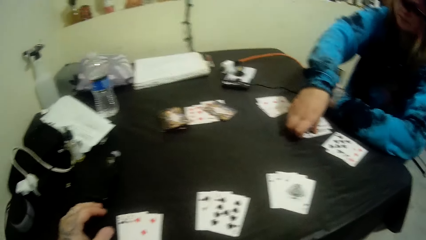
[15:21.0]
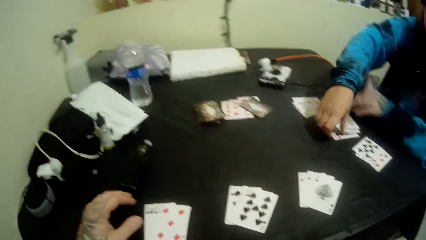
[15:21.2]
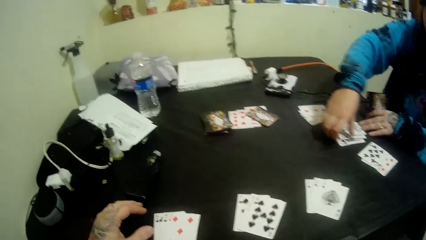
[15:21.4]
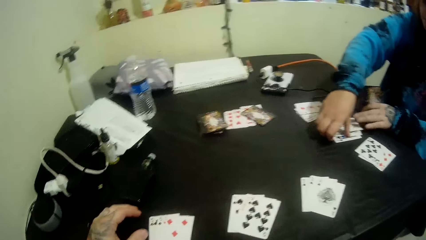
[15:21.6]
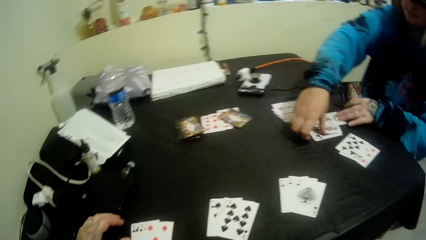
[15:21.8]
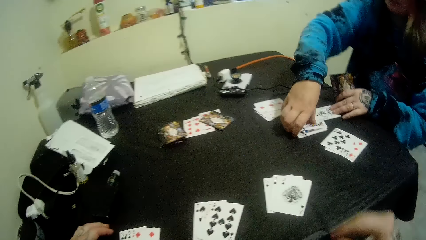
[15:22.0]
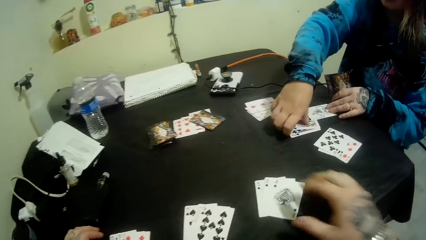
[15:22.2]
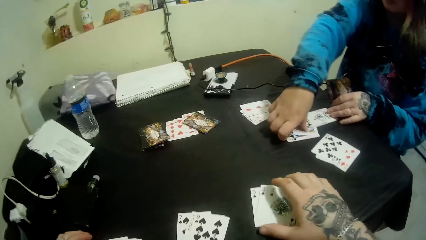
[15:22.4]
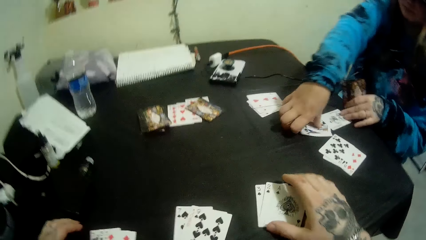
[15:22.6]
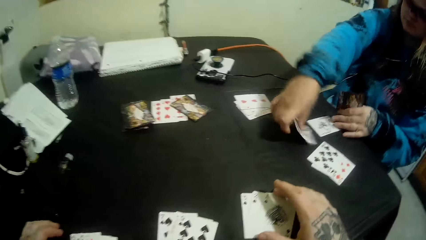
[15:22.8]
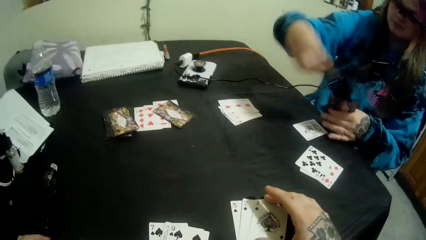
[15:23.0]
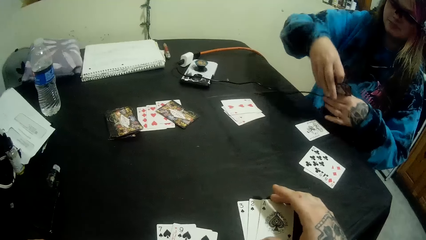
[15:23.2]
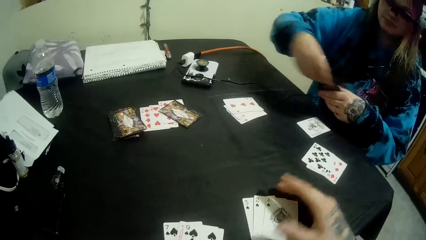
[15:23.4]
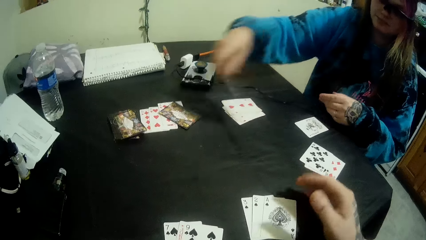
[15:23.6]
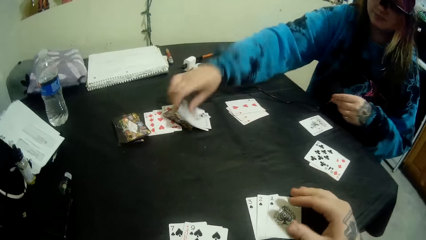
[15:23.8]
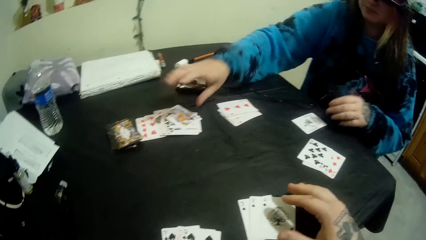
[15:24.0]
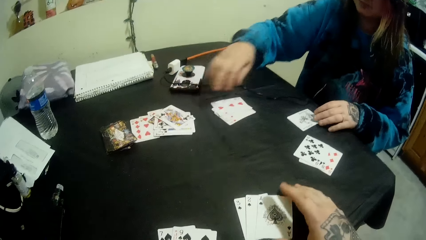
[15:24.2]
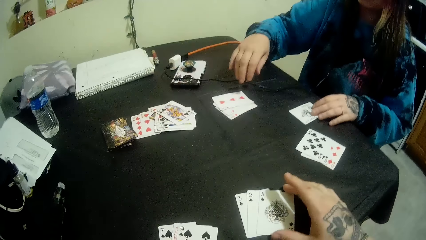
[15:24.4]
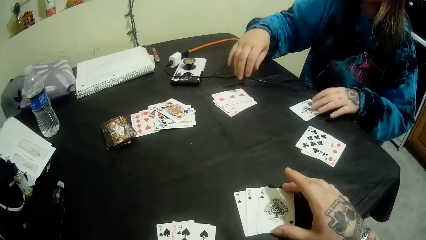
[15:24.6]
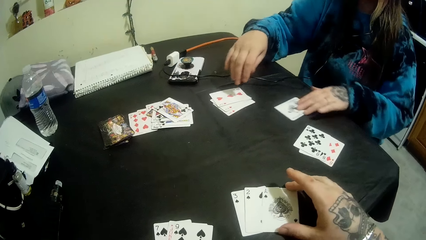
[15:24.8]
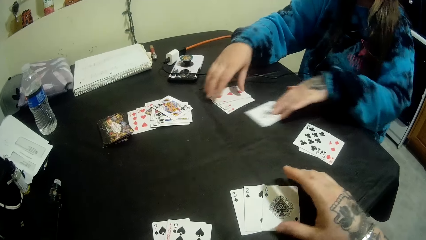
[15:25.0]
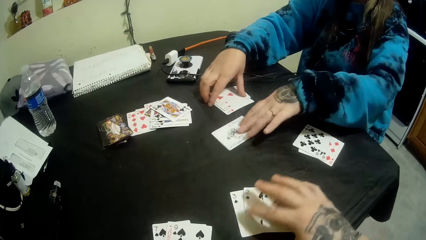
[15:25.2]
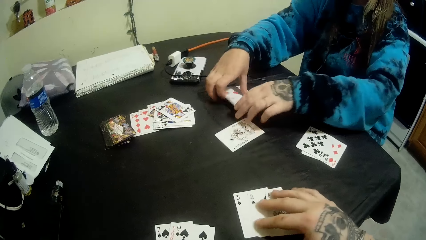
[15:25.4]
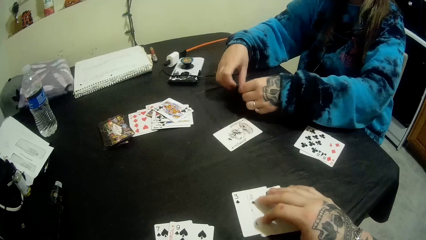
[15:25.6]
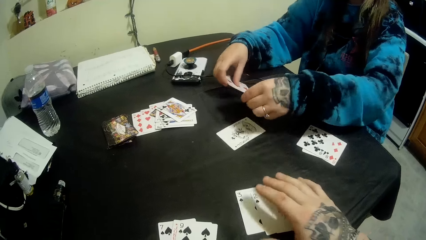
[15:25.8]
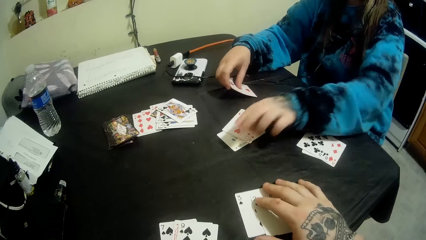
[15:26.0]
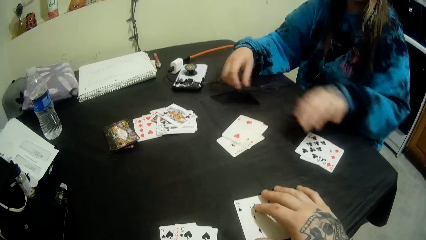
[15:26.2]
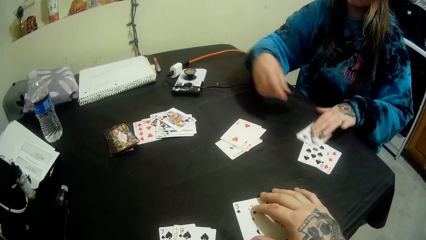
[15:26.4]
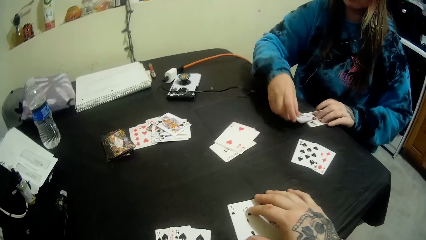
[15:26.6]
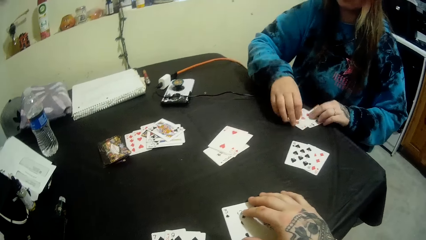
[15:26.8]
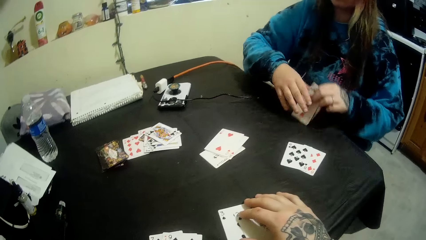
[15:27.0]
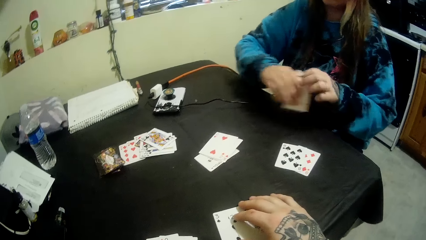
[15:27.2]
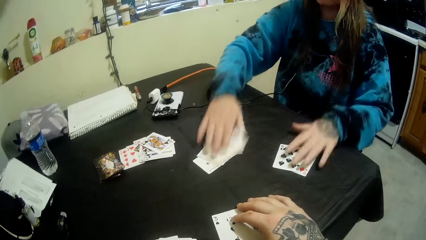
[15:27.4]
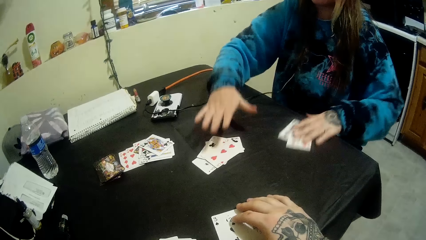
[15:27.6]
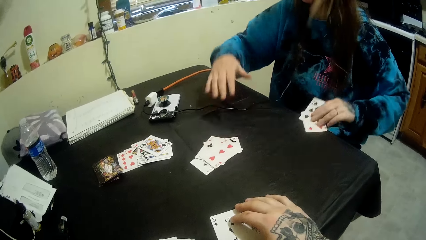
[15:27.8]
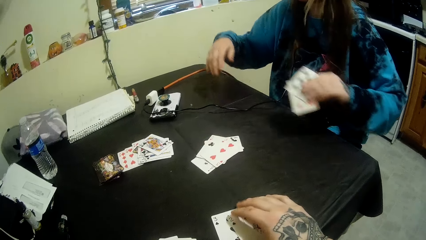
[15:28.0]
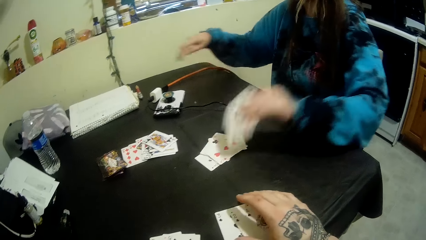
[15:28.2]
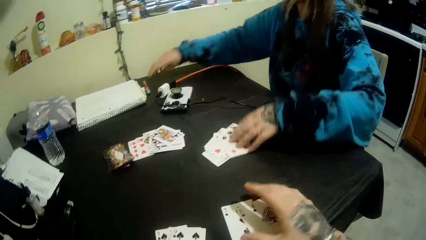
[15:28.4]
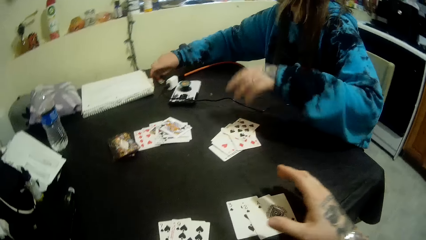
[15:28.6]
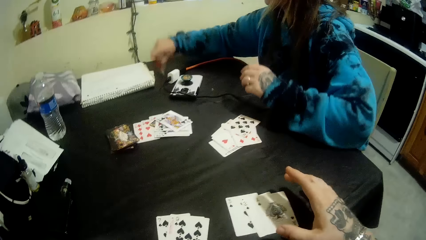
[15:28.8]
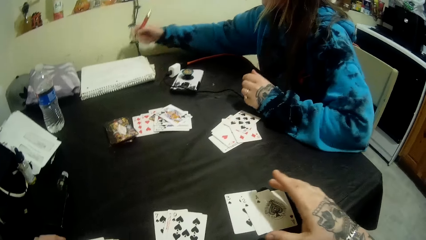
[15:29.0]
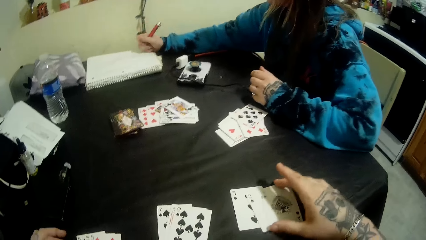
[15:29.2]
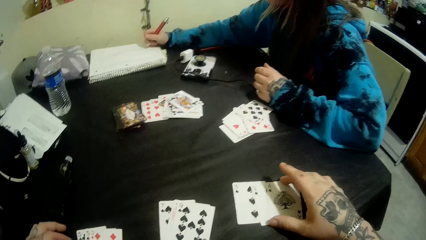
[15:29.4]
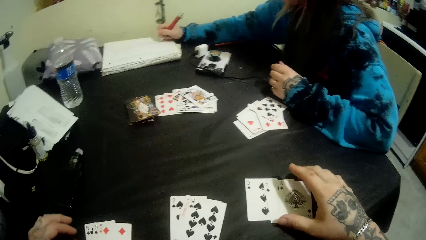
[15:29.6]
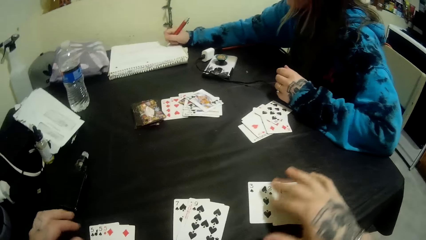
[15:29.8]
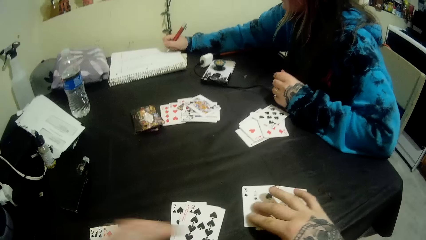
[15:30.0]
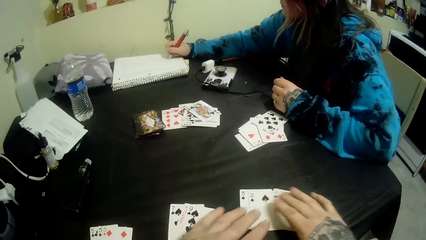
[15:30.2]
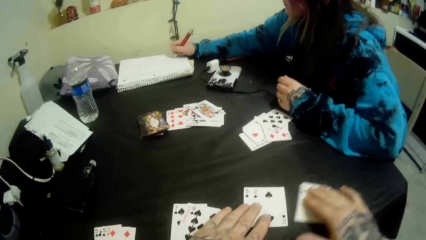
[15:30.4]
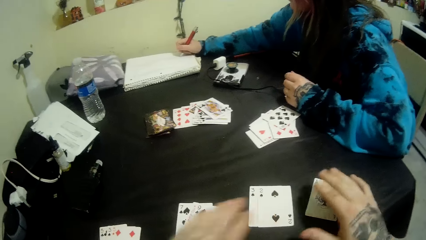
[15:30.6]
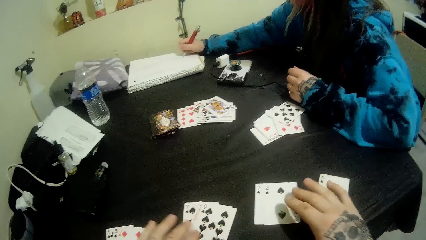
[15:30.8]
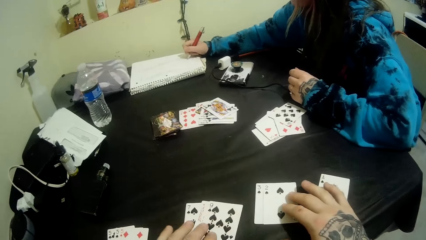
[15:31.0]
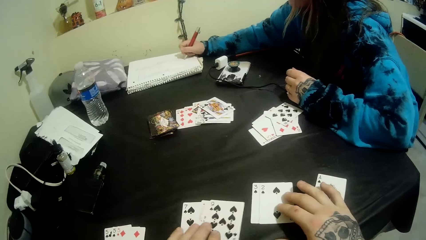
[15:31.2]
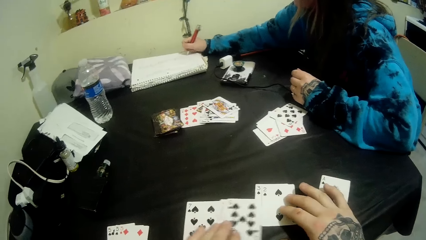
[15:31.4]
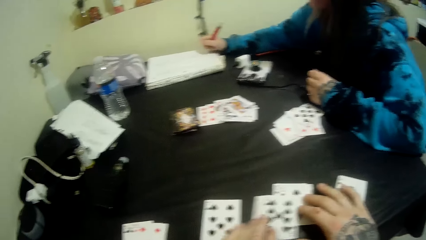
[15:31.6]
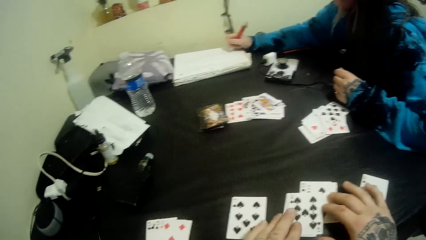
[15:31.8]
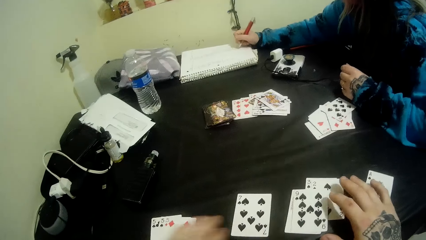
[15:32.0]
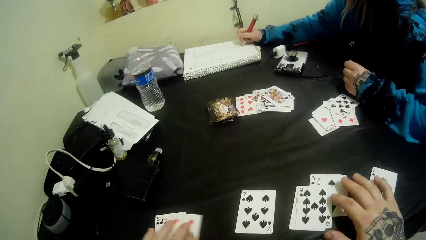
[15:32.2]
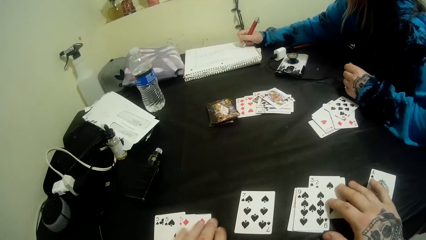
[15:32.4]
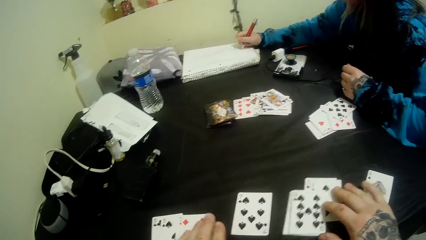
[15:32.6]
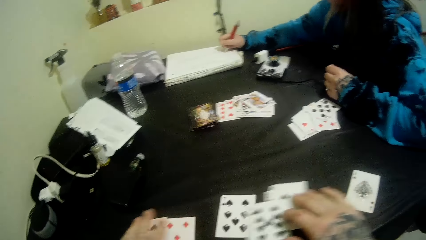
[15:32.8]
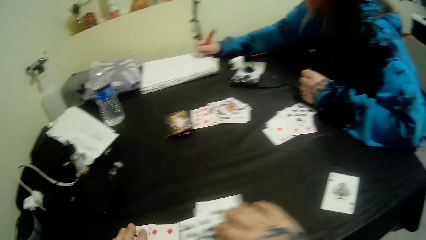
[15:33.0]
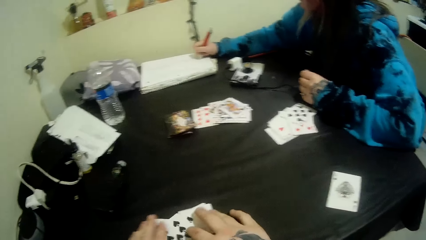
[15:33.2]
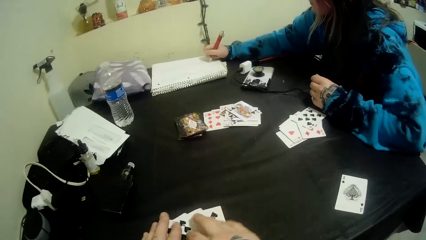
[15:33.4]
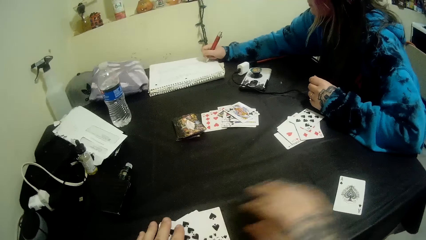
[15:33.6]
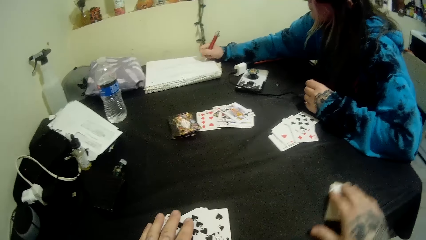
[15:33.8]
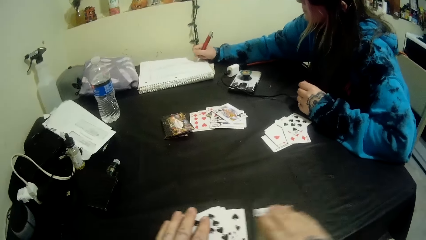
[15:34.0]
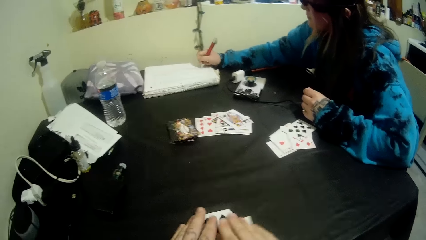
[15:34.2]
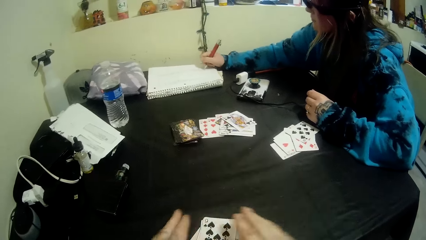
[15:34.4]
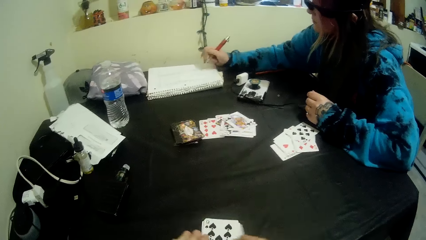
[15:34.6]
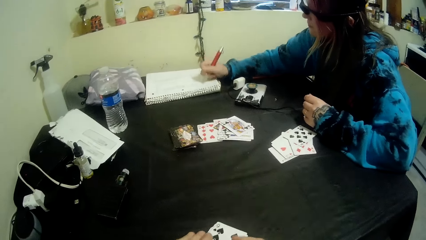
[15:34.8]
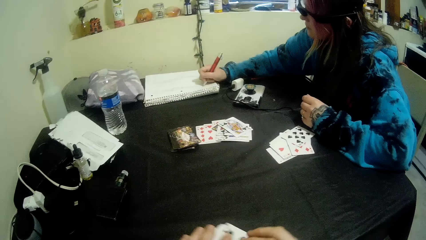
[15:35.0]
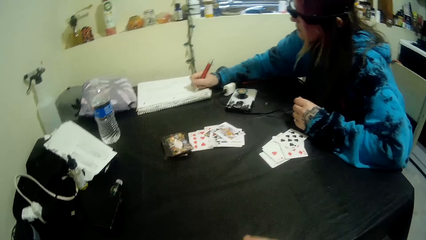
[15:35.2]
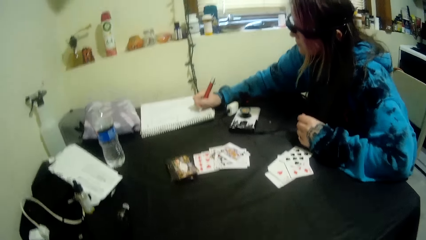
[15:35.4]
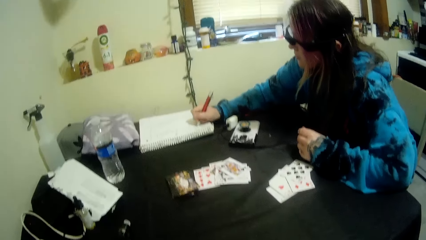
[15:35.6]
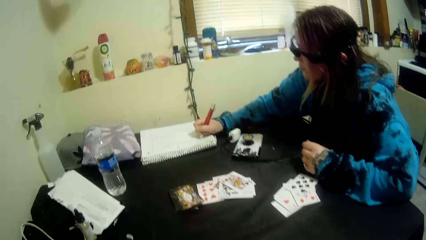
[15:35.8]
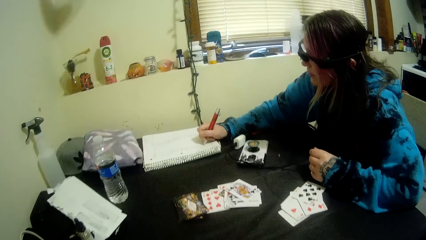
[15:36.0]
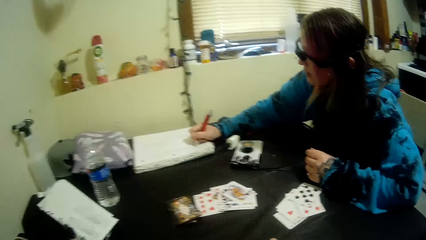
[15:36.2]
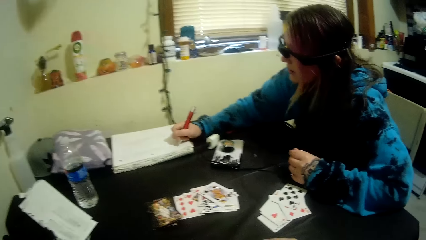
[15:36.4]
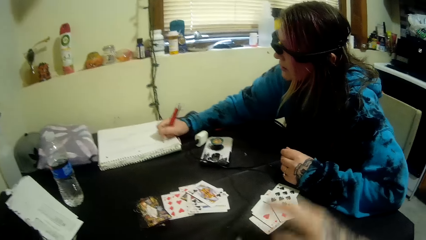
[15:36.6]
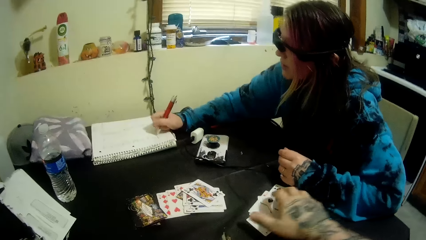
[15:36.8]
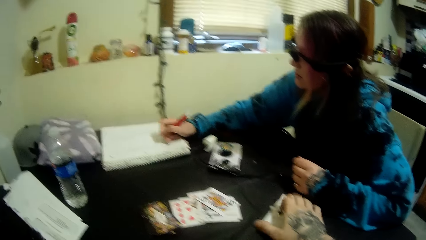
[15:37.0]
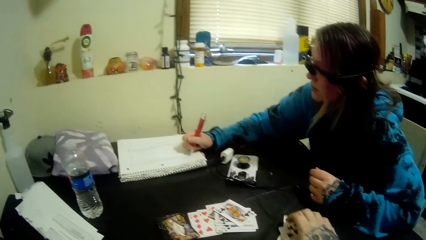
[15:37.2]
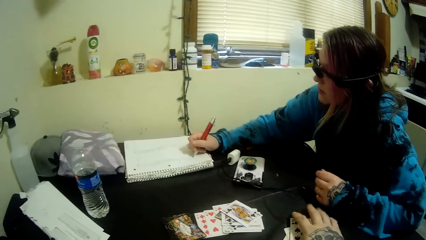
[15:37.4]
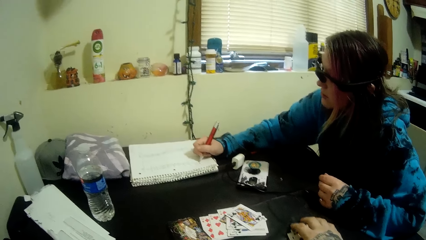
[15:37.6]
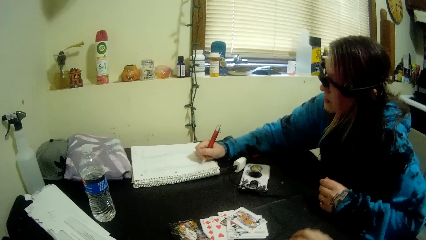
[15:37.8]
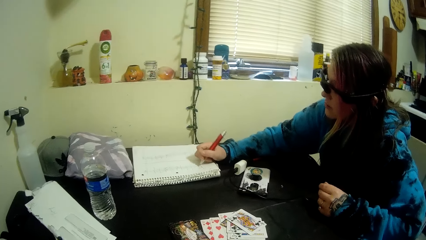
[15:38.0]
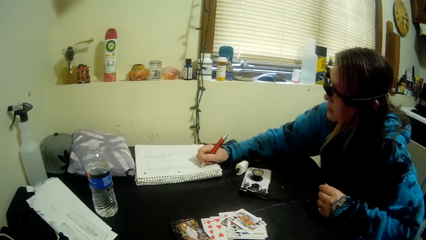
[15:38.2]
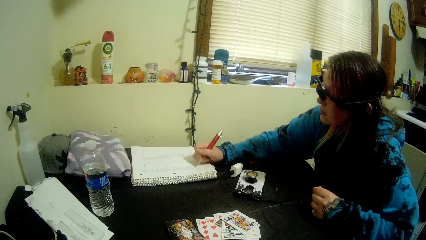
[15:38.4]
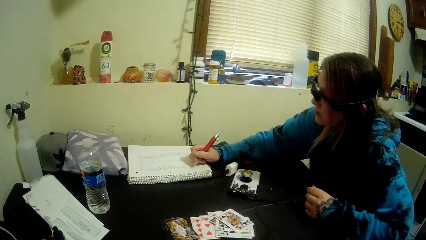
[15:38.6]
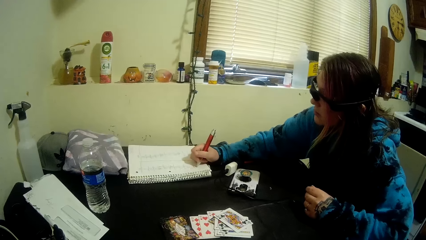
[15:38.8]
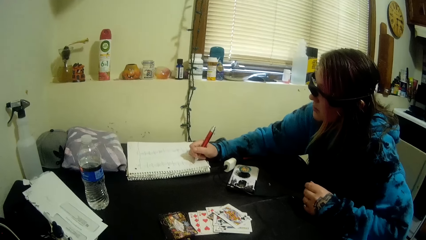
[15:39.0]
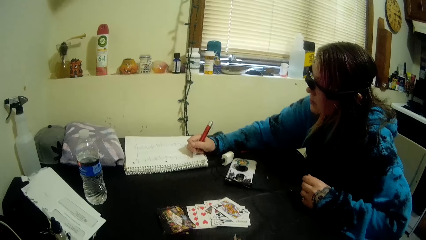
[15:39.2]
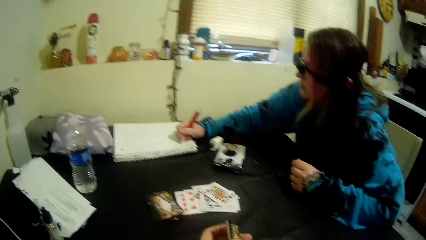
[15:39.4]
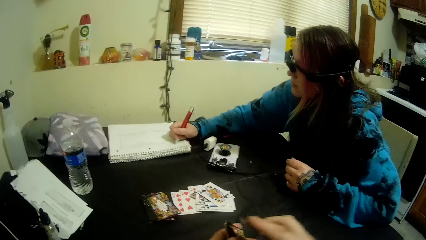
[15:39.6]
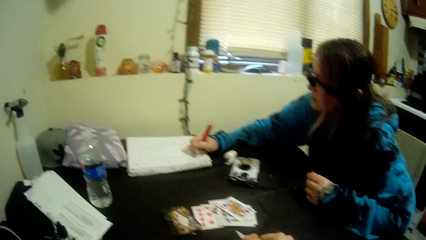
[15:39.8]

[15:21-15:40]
A woman puts cards on the table with her right hand. The woman pushes a card. The woman examines the cards on the table with her hands. The camera wearer inspects the cards on the table with his right hand. He touches a card. The woman picks a card, puts the card down, picks a card, puts the card down, picks a card and puts the card down. The woman picks up a pen on the table with her right hand and writes in a book with the pen in her right hand. The camera wearer touches the cards. He inspects the cards on the table with his hands. He packs the cards on the table with his hands.
